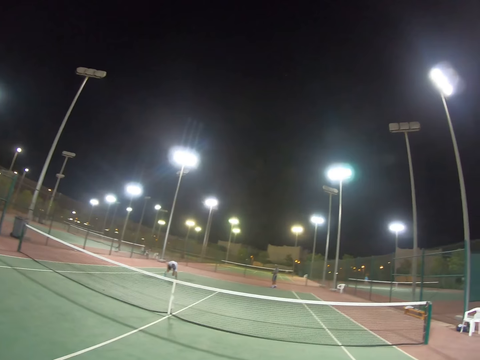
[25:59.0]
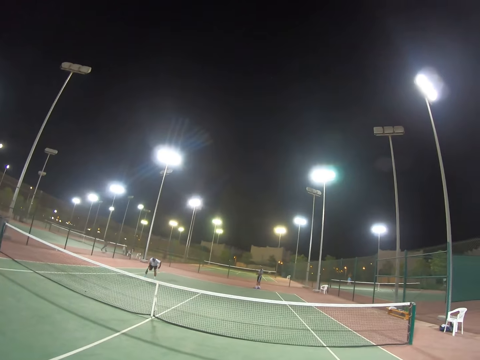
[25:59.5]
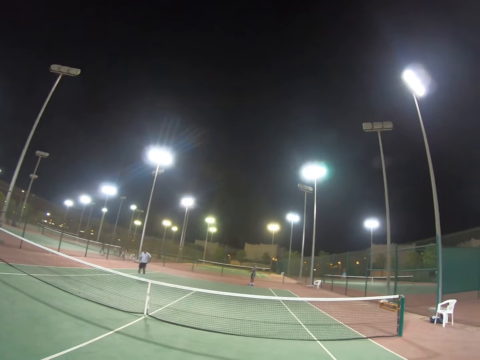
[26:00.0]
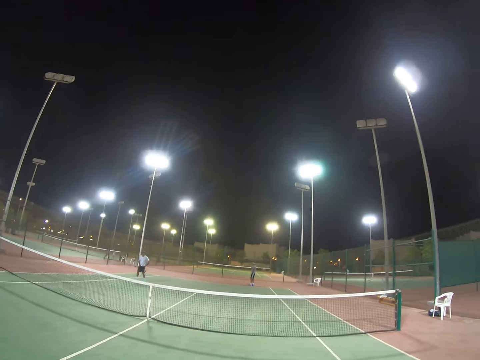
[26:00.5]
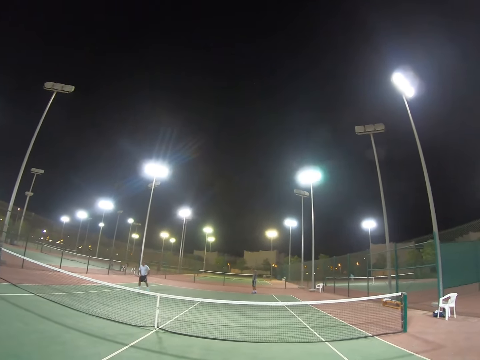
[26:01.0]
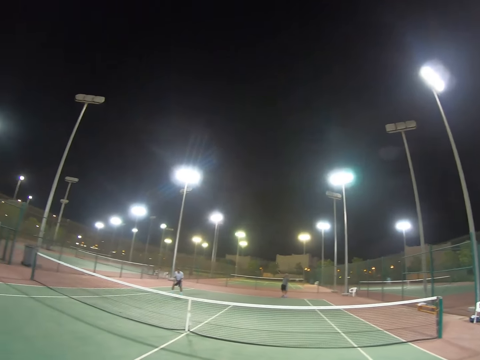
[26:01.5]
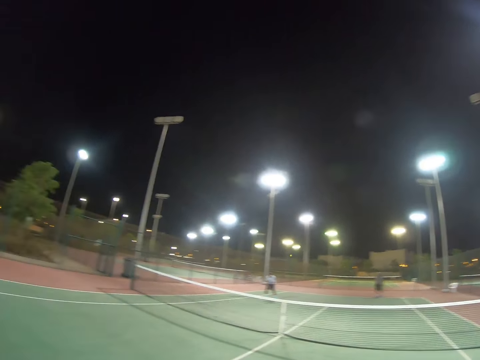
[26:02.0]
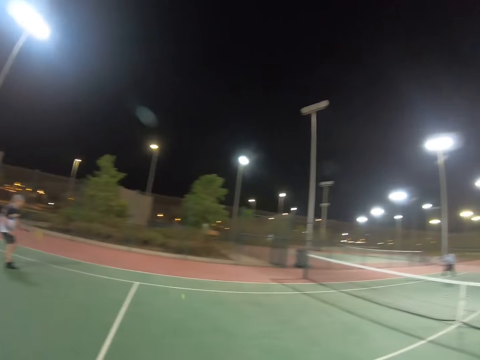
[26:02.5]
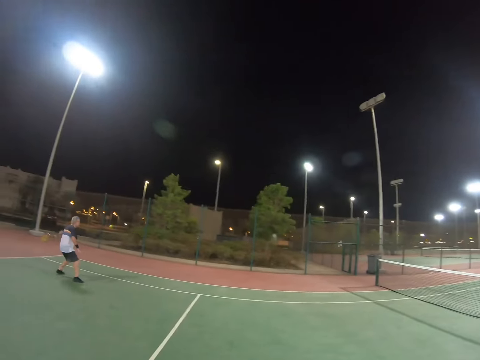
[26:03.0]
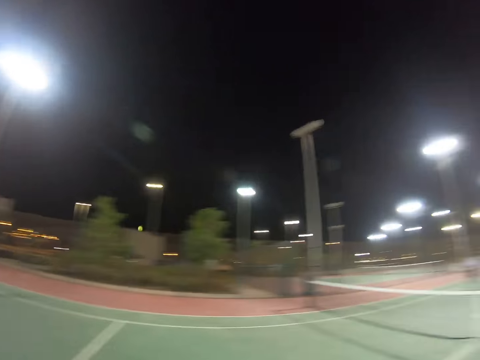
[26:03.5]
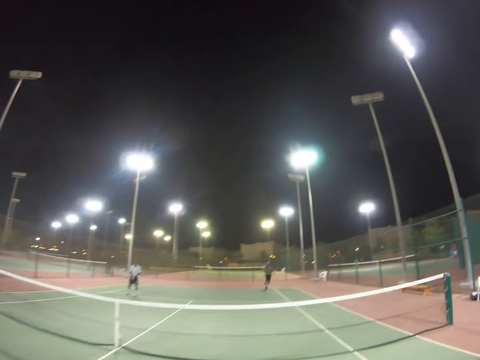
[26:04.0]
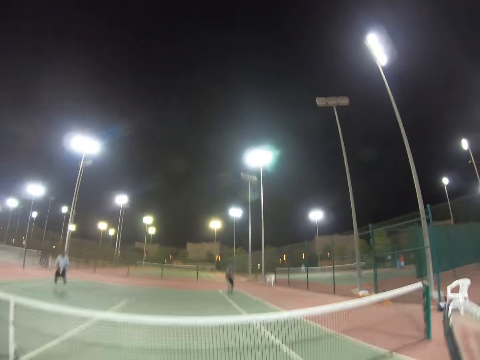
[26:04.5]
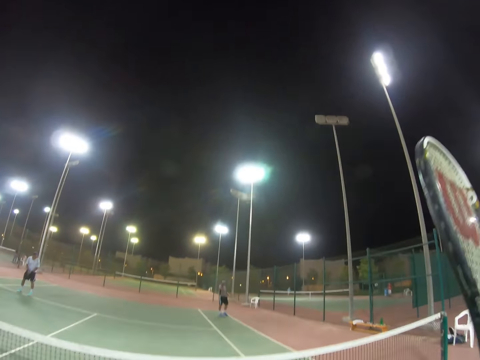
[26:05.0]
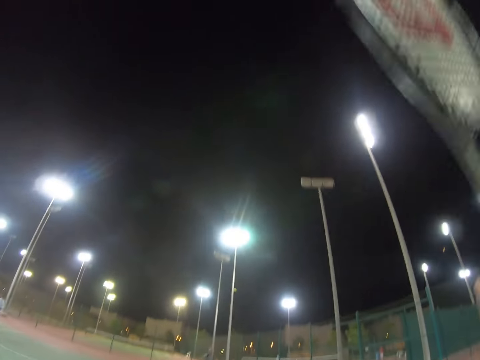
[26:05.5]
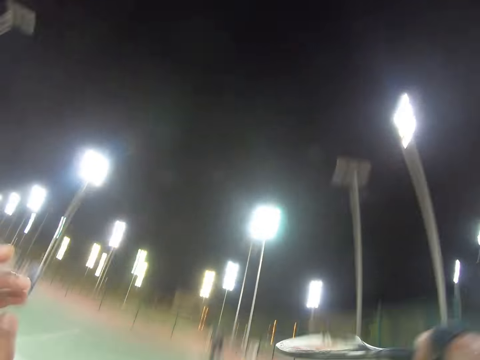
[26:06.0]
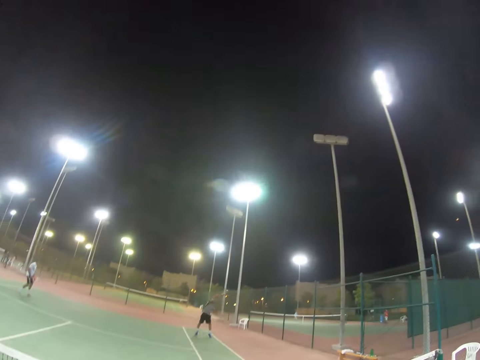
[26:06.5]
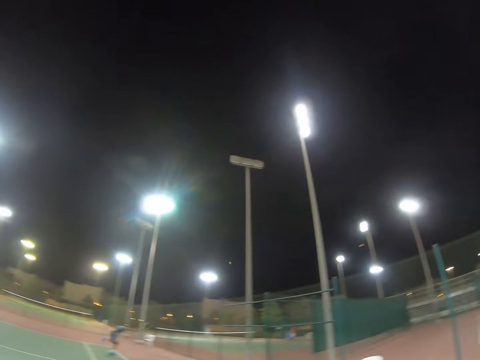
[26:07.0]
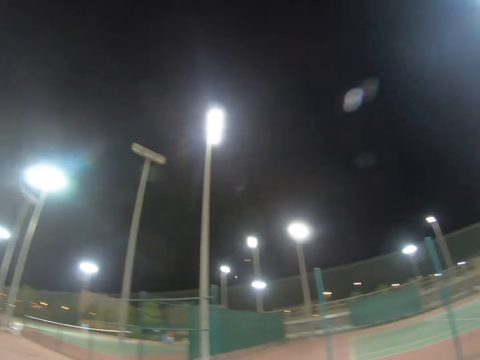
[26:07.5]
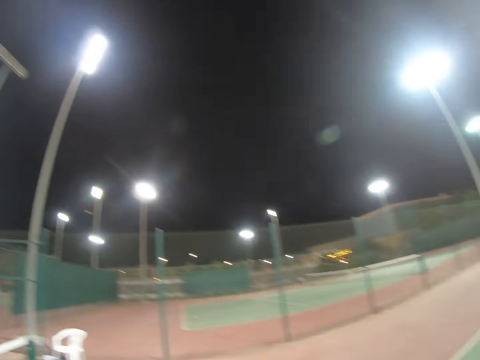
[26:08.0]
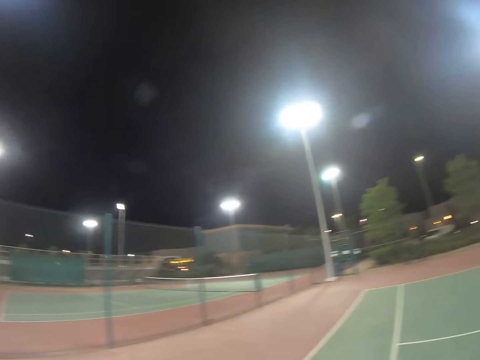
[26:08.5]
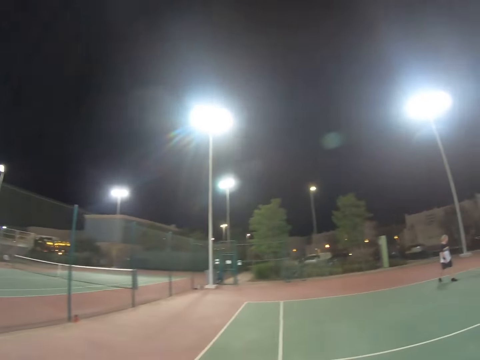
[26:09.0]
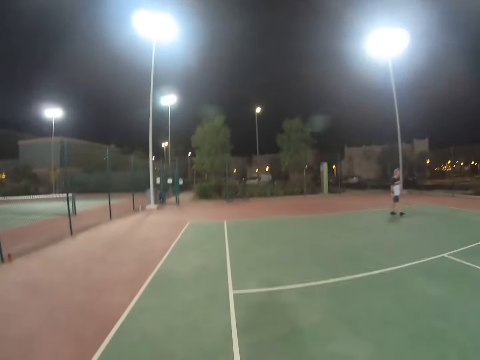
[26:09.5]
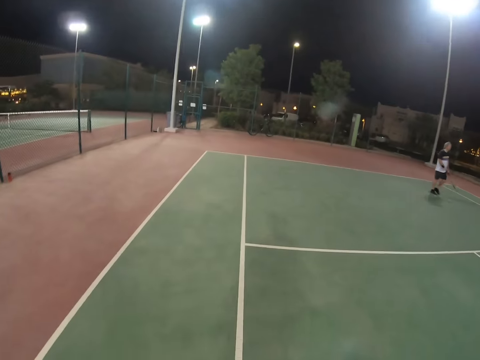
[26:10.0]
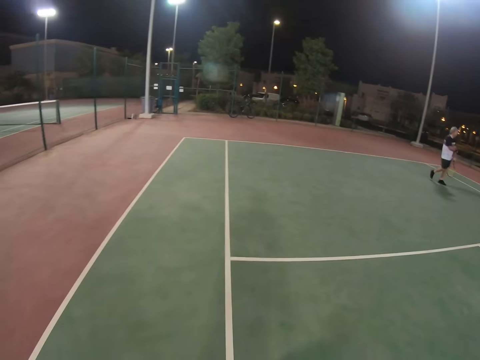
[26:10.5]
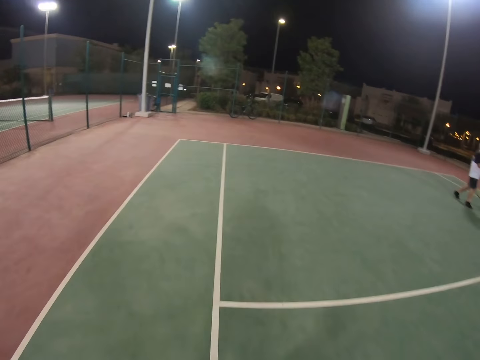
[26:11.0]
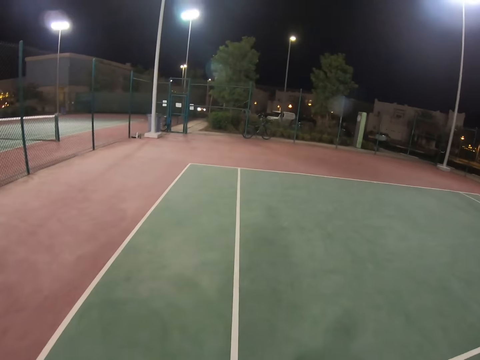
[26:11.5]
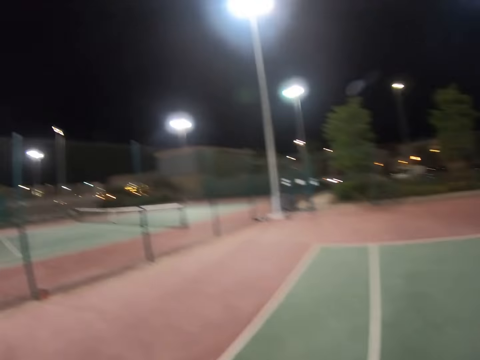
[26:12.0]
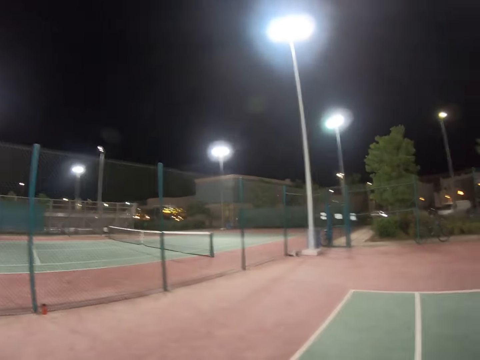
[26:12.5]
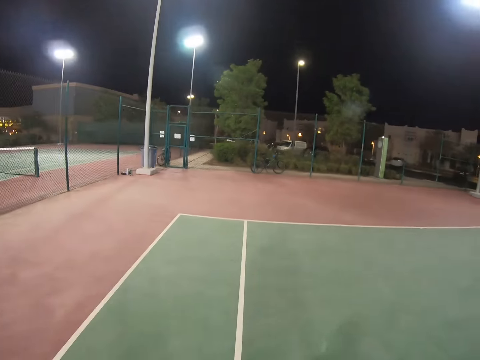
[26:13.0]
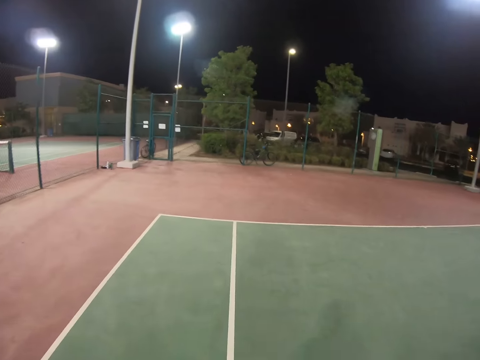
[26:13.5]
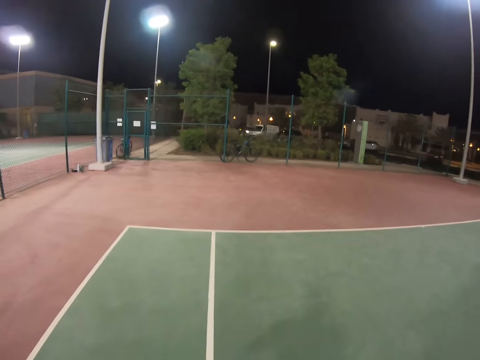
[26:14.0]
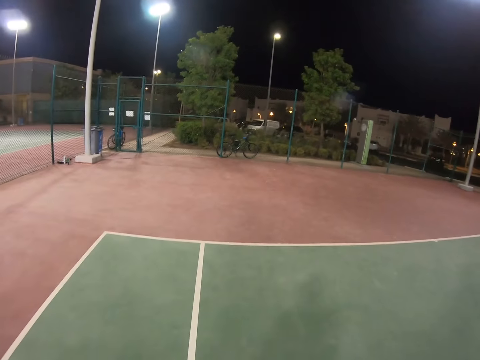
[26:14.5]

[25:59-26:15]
A man picks a ball from the ground. The man puts his hand in the pocket. Another man serves the ball. A third man hits the ball. A person plays tennis ball. The second man moves to the ball and hits the ball. The camera wearer hits the ball. The second man hits the ball. Another person plays tennis ball. The third man walks. The camera wearer looks at the background.

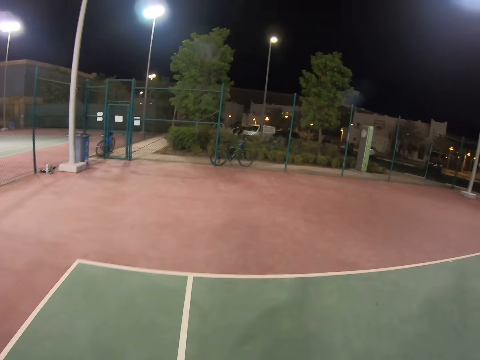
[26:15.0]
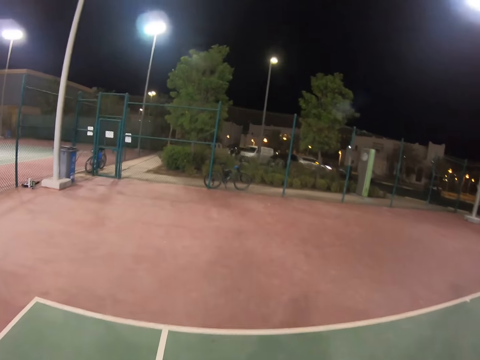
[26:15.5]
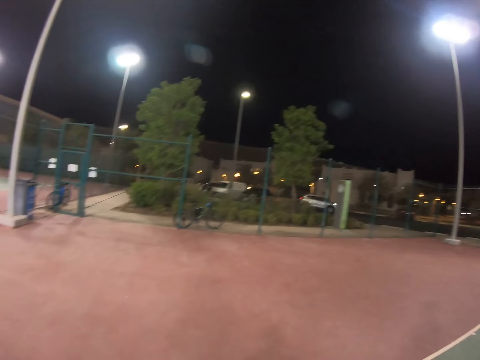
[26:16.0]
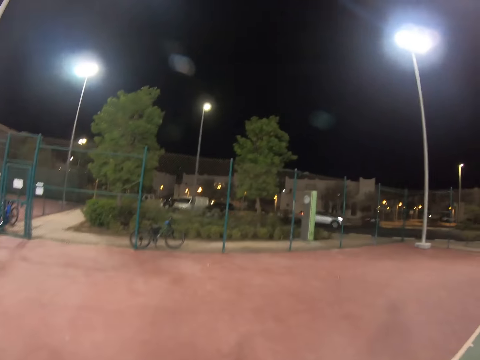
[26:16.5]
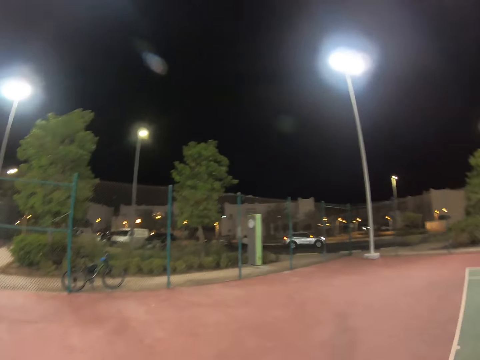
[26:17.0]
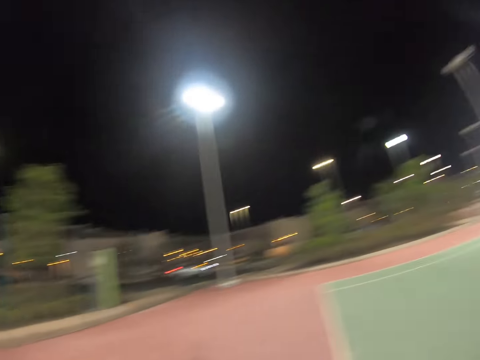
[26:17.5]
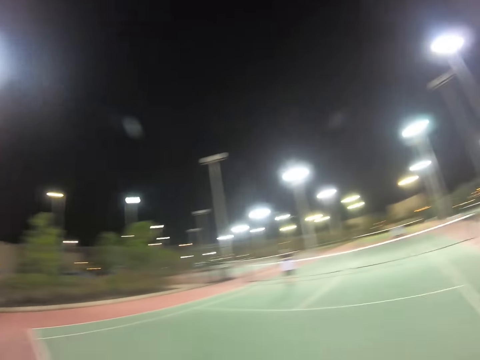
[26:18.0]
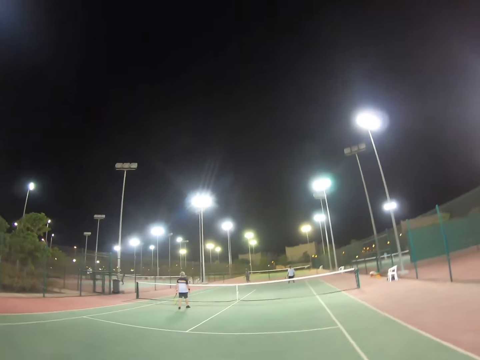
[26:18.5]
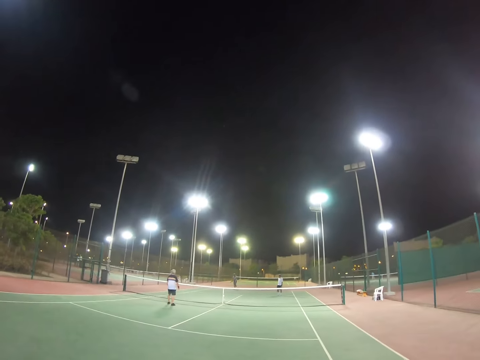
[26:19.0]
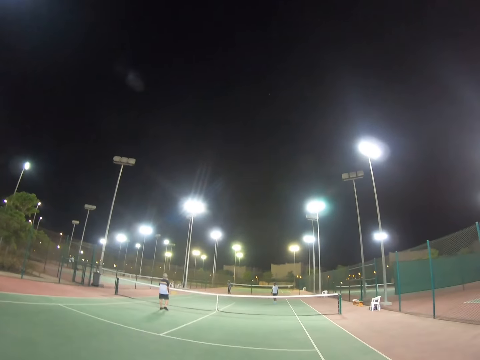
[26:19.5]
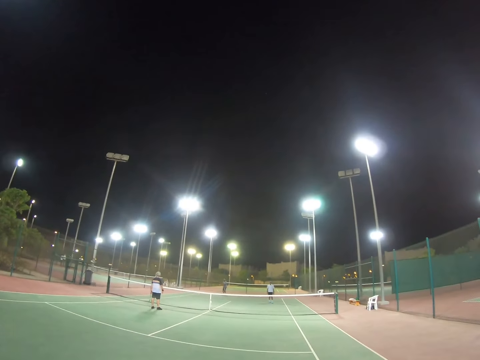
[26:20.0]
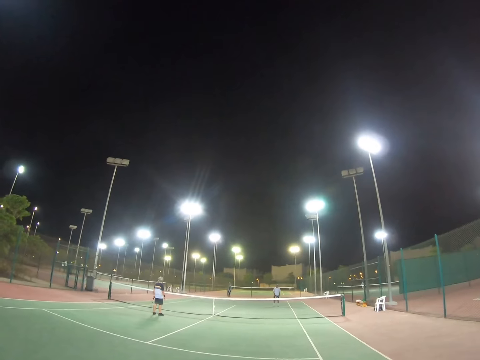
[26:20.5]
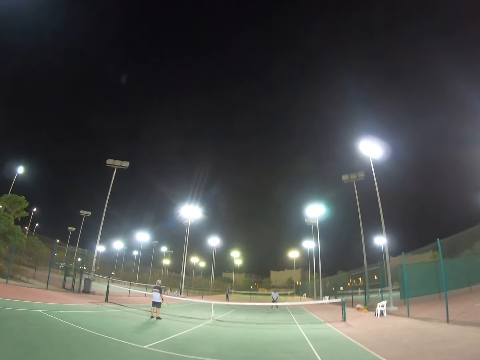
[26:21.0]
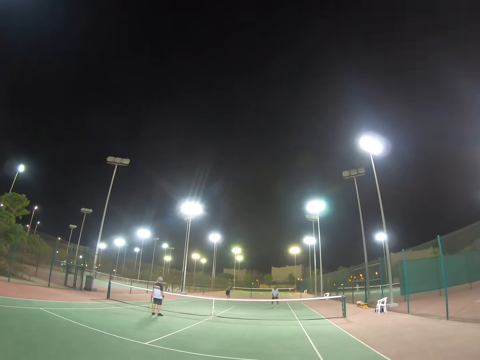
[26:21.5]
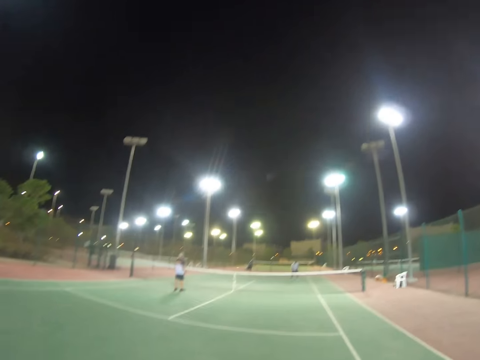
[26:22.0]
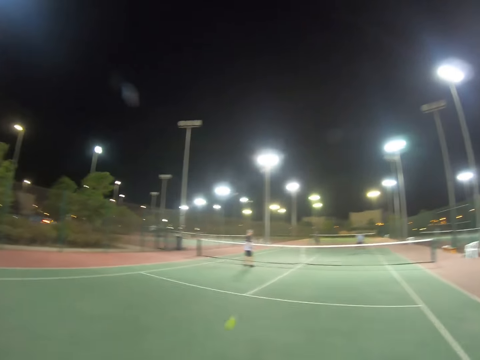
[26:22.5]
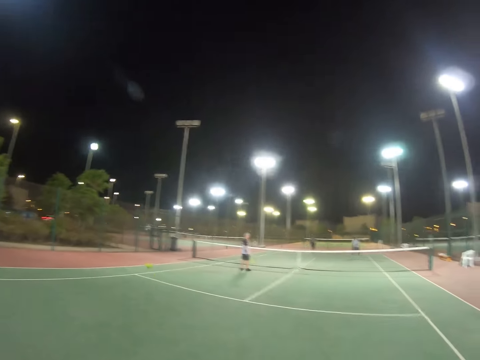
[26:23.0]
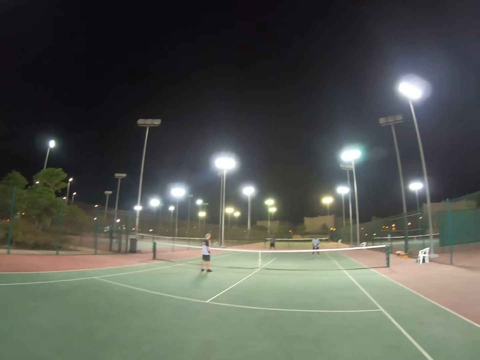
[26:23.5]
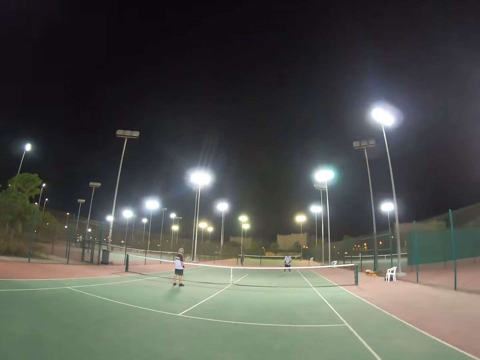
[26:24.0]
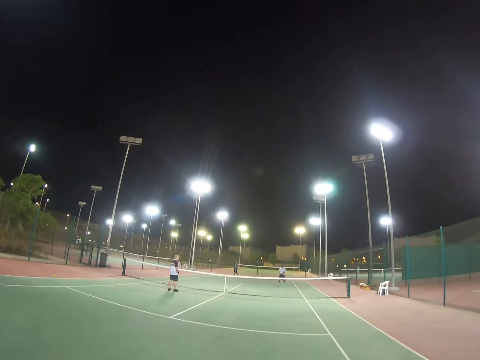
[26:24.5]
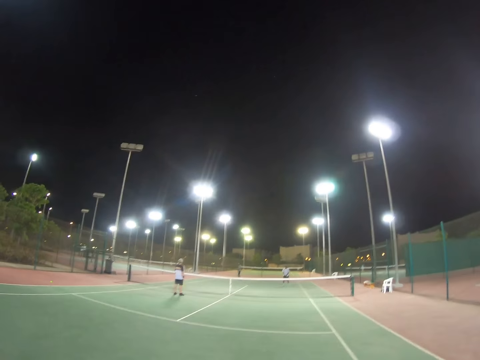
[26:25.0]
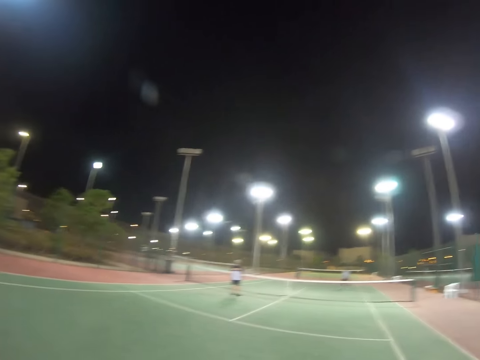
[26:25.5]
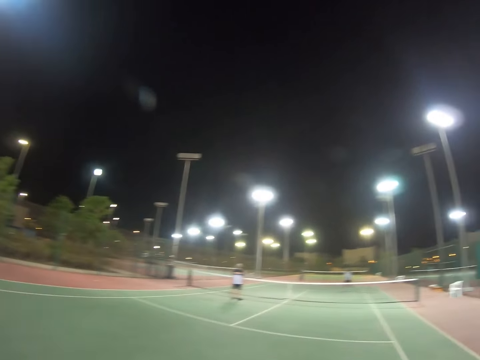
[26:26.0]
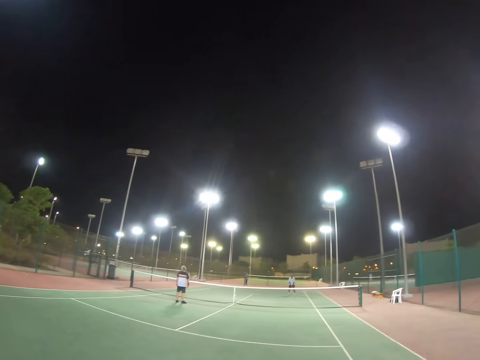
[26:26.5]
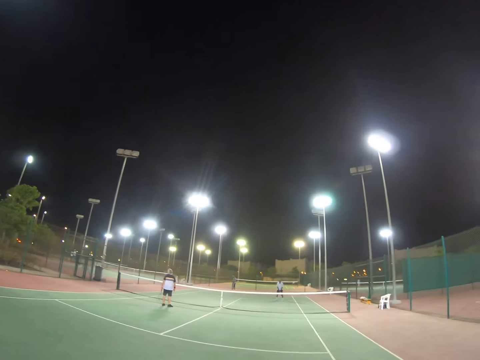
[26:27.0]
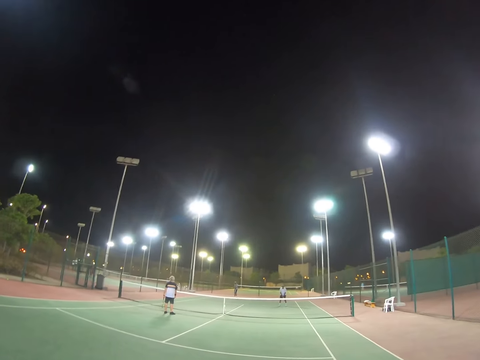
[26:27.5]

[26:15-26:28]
The camera wearer walks. They turn. A man plays tennis ball. The man serves the ball. The camera wearer hits the ball.
